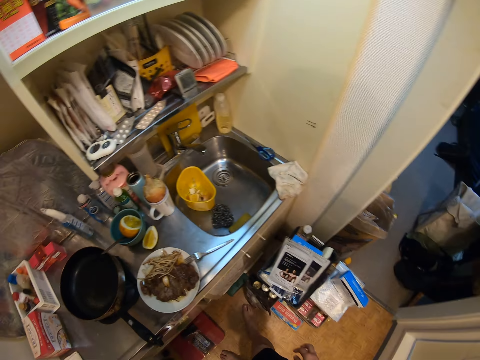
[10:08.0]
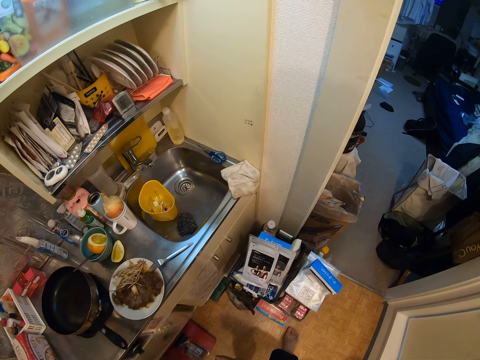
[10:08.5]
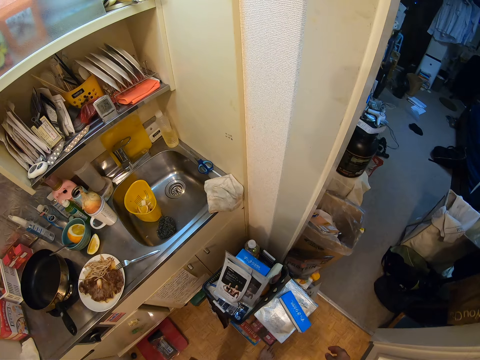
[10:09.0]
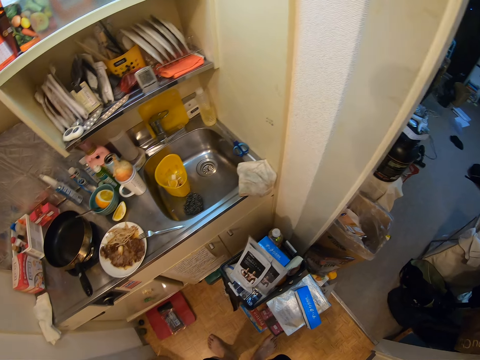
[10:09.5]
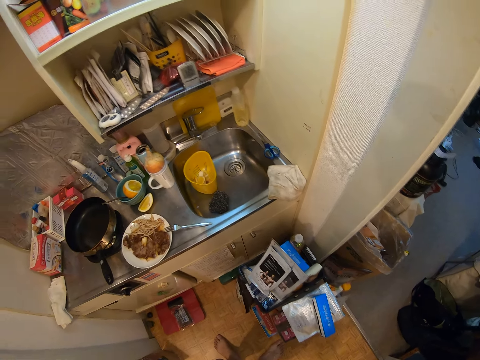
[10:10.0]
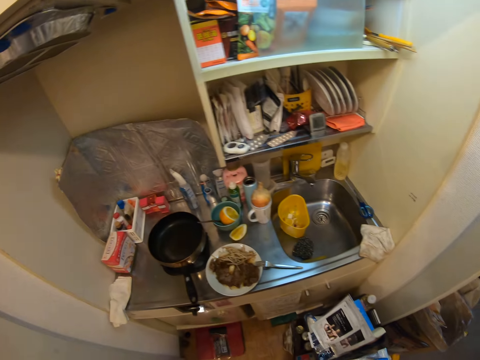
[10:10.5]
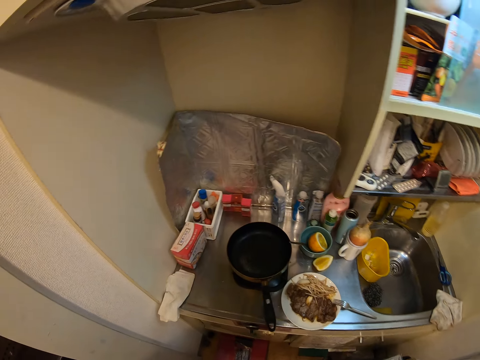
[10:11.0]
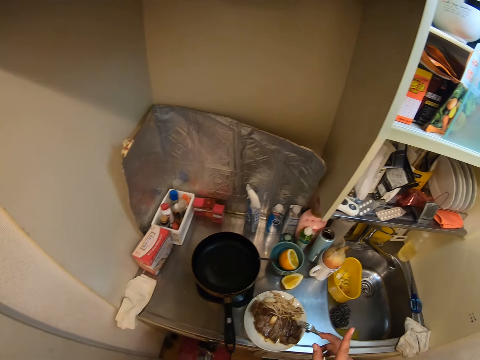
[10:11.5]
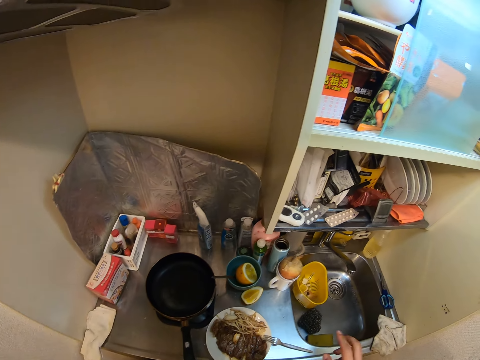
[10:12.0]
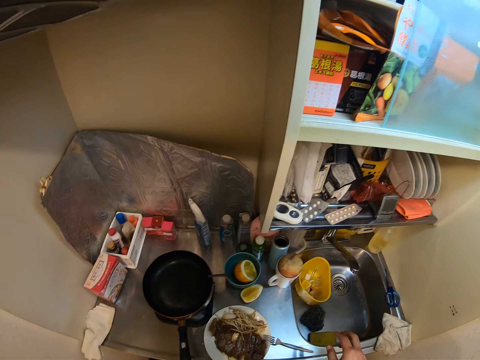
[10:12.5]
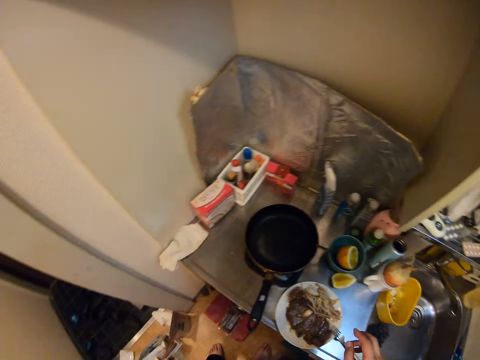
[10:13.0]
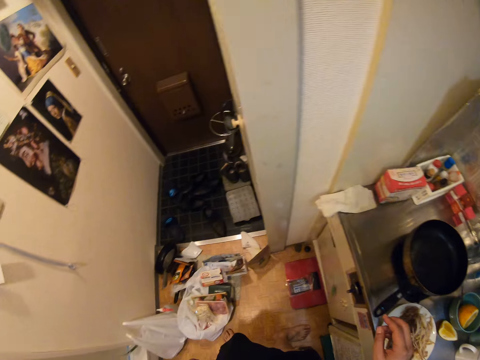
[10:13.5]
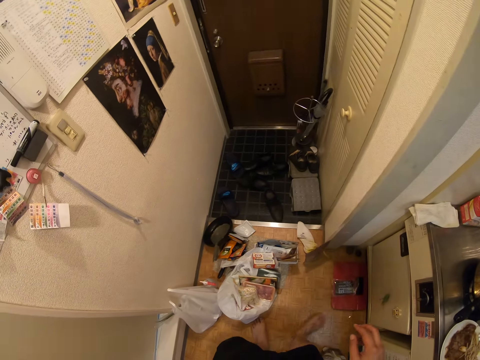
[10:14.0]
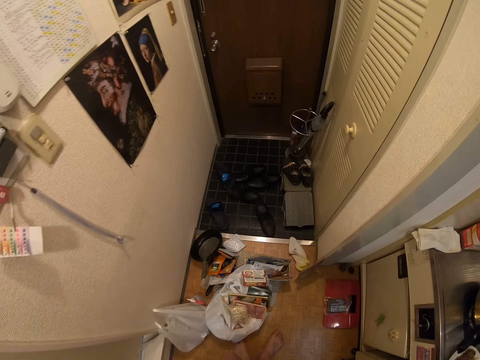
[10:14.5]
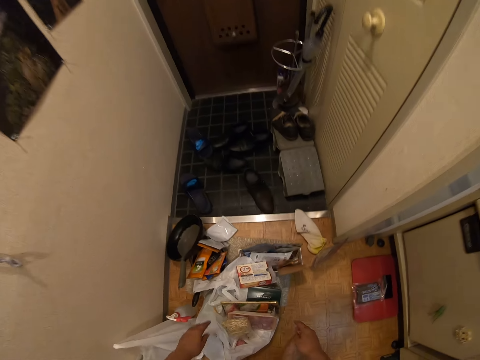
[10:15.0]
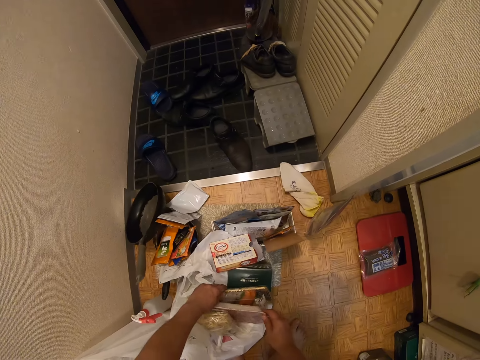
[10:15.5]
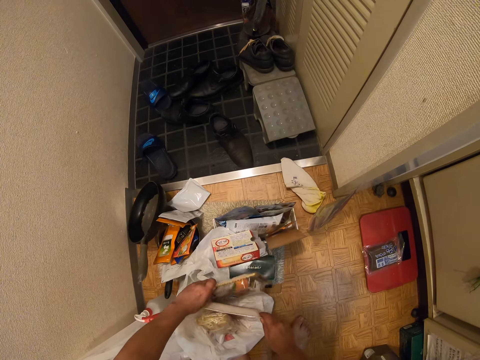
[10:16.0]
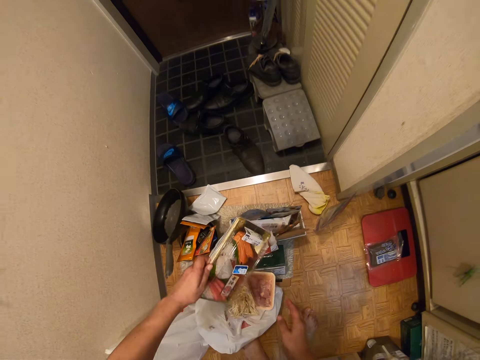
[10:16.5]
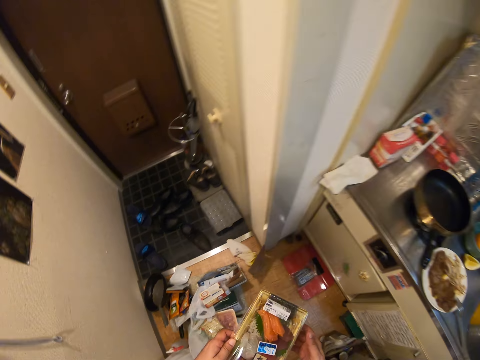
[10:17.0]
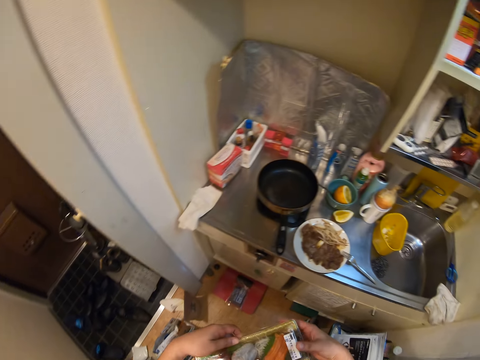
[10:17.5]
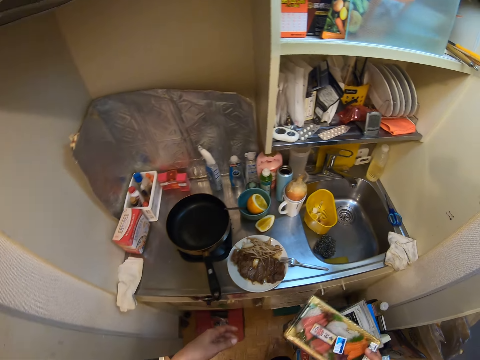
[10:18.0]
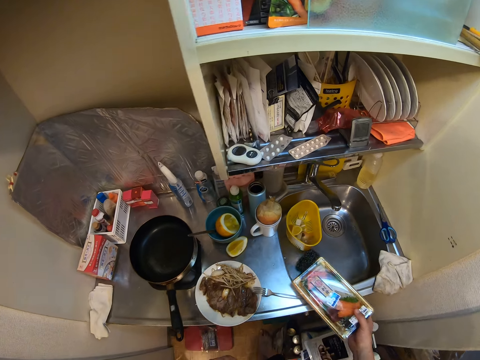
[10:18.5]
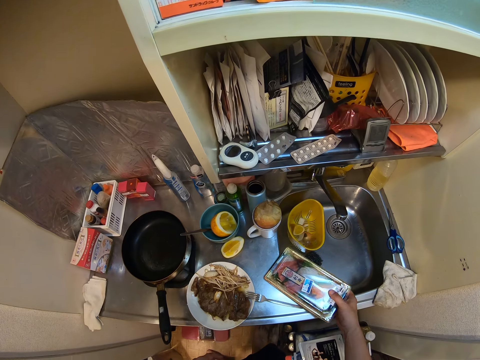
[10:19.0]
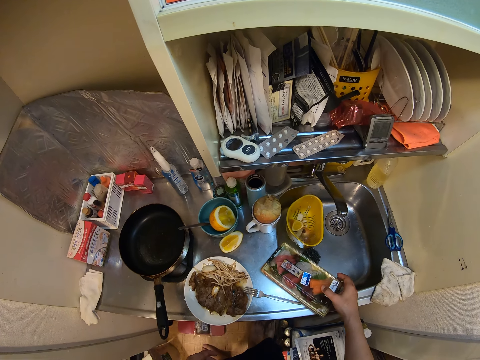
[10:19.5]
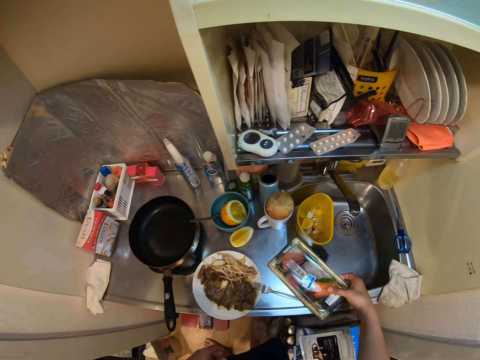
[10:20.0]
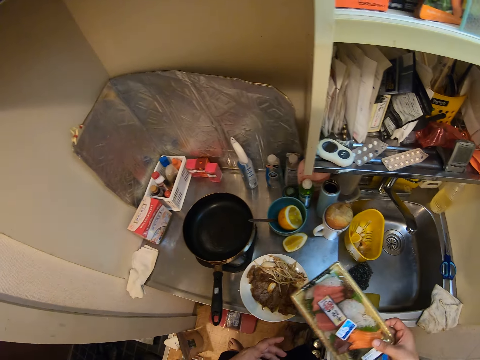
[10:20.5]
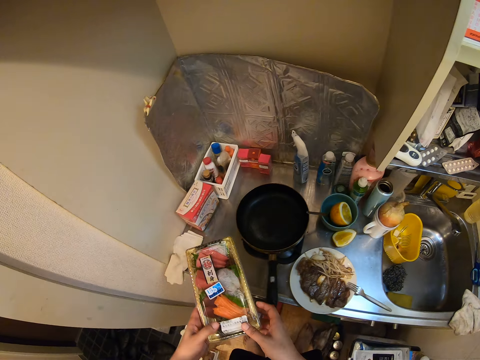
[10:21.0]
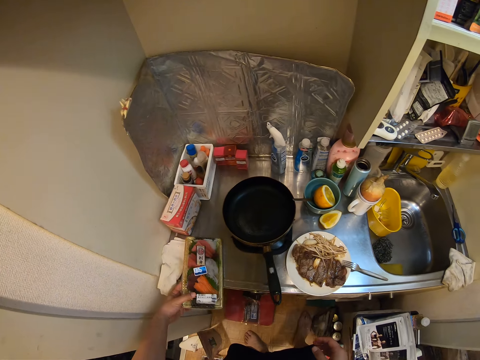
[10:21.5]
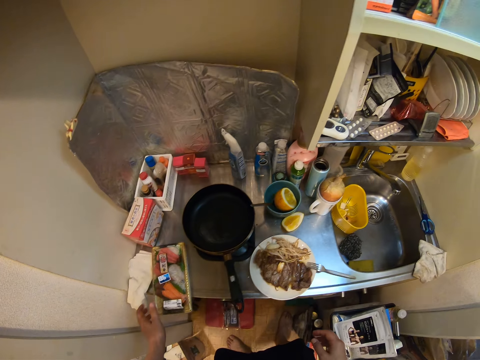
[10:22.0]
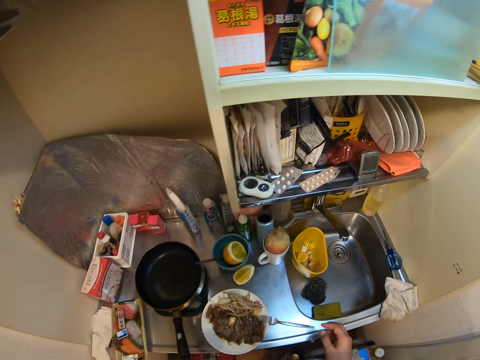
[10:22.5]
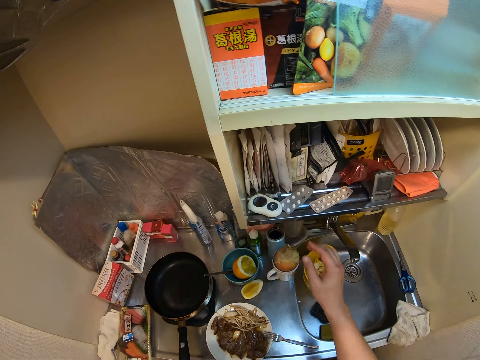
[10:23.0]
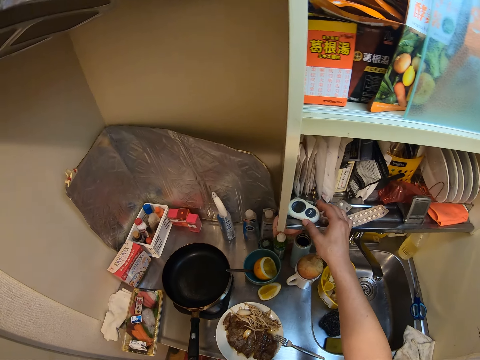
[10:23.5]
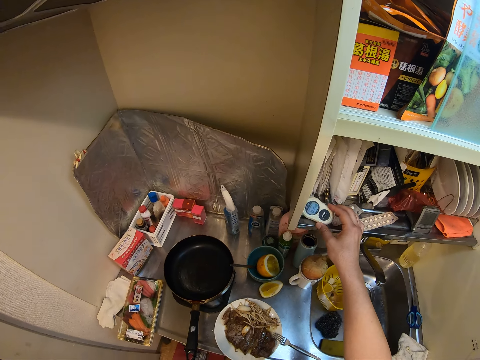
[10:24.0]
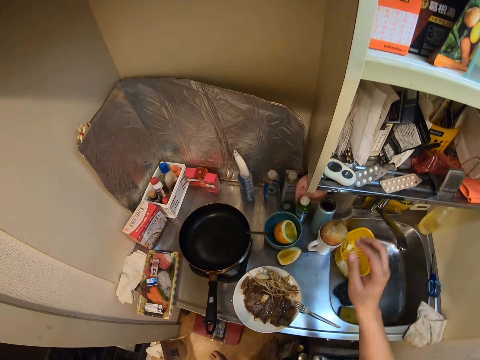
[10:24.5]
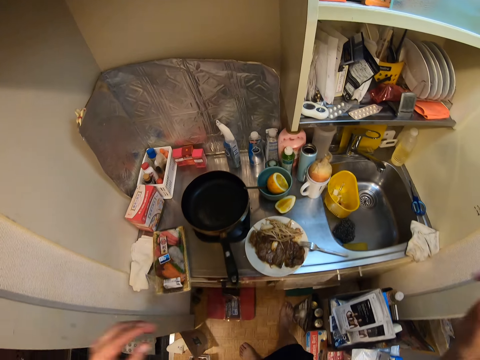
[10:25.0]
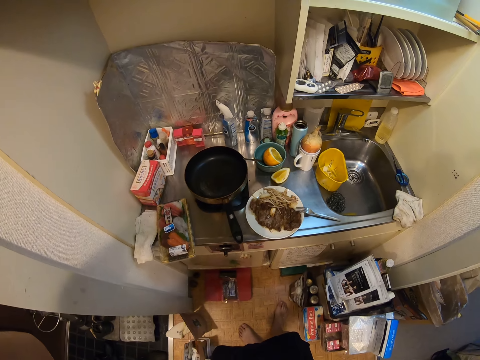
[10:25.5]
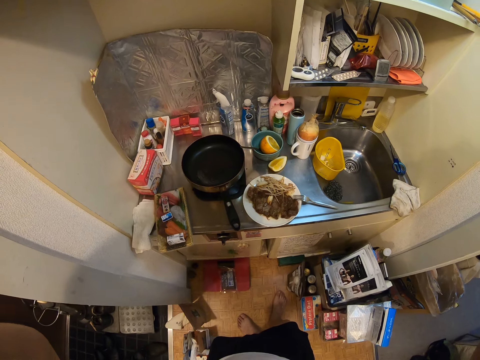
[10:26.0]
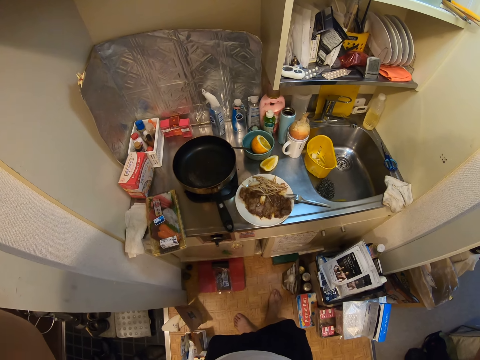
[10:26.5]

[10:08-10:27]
The camera wearer moves. He picks a packaged food from a nylon bag on the floor. He puts the packaged food on the kitchen slab. He takes the packaged food from the slab again. He moves the packaged food. He puts the packaged food on another side of the slab. He checks the stopwatch again. He picks something and puts it down. He touches the camera on his head. He moves.
